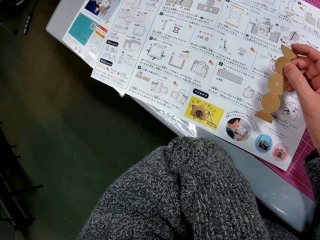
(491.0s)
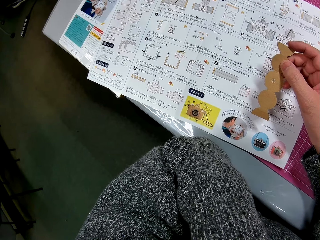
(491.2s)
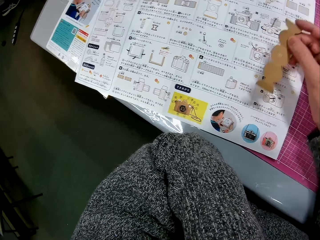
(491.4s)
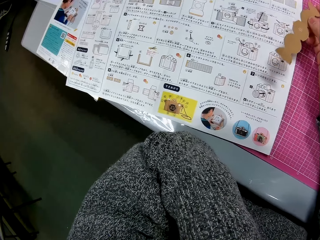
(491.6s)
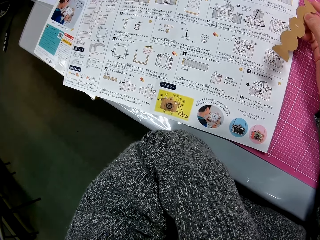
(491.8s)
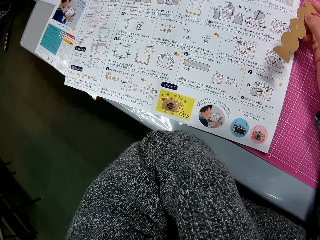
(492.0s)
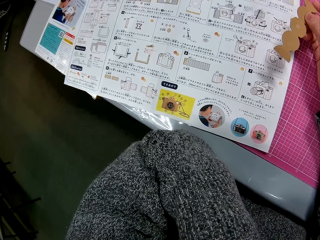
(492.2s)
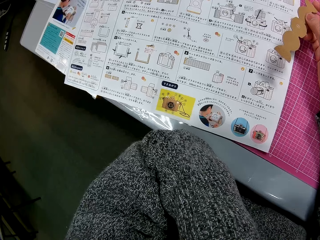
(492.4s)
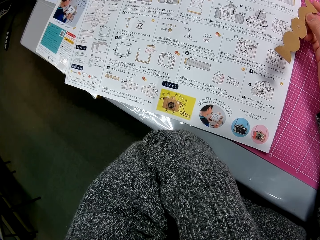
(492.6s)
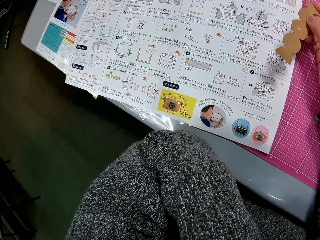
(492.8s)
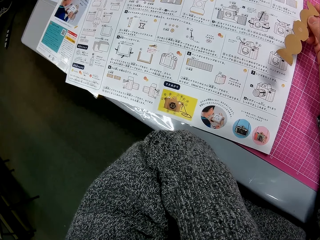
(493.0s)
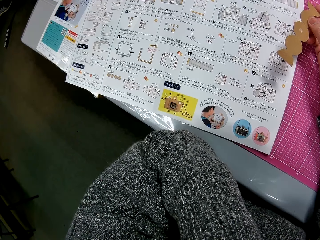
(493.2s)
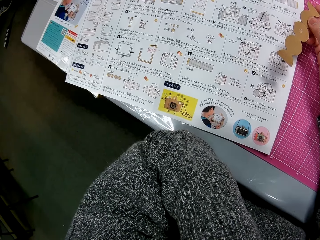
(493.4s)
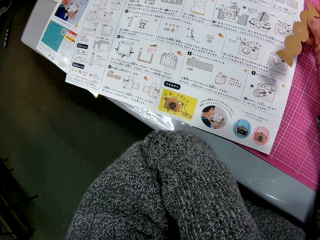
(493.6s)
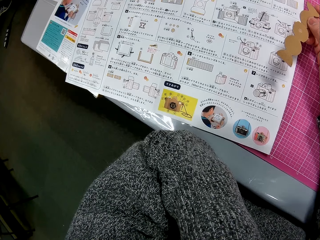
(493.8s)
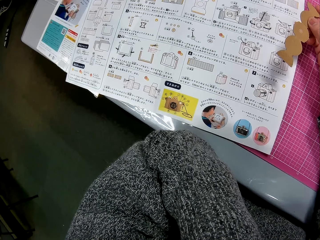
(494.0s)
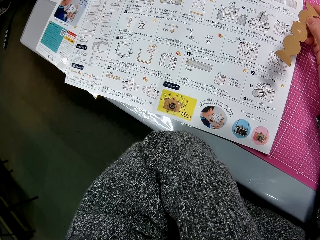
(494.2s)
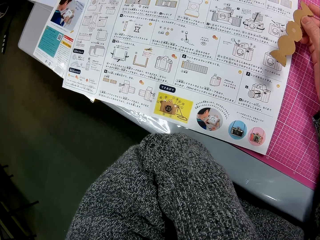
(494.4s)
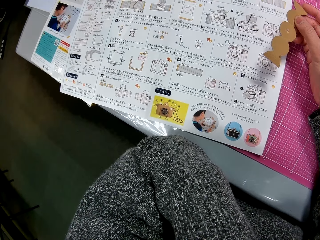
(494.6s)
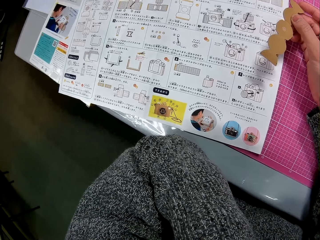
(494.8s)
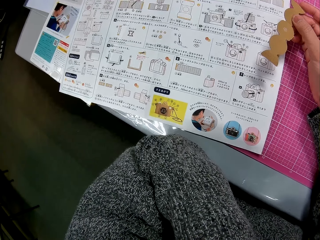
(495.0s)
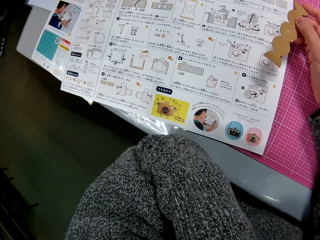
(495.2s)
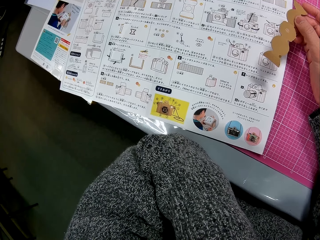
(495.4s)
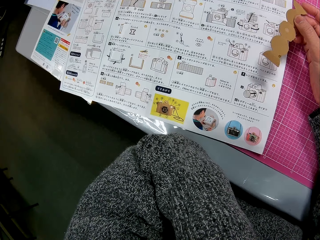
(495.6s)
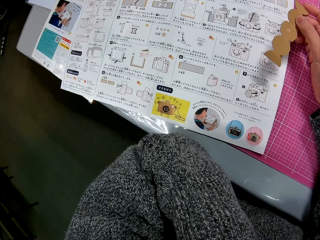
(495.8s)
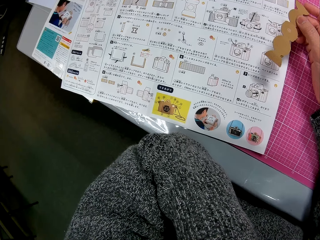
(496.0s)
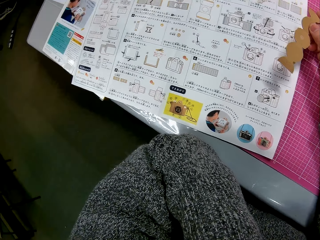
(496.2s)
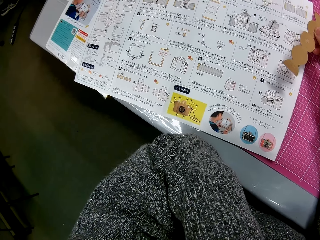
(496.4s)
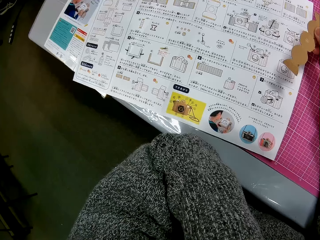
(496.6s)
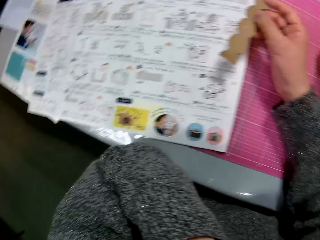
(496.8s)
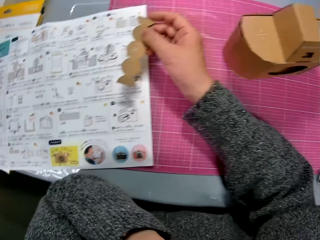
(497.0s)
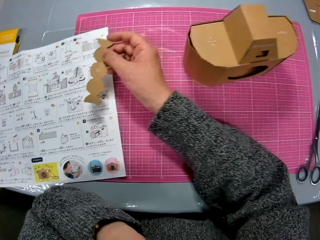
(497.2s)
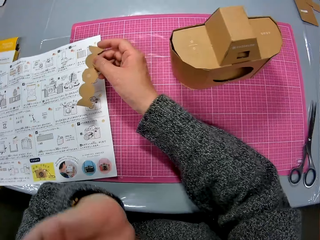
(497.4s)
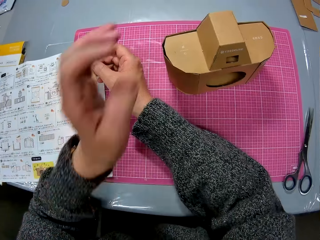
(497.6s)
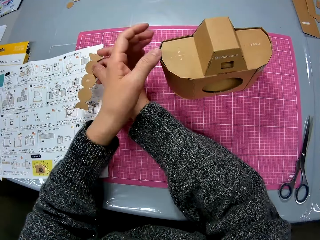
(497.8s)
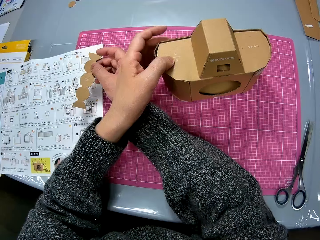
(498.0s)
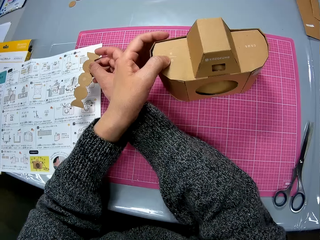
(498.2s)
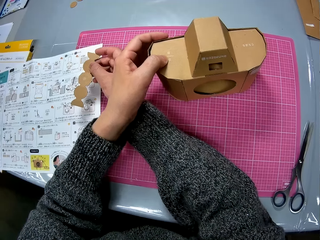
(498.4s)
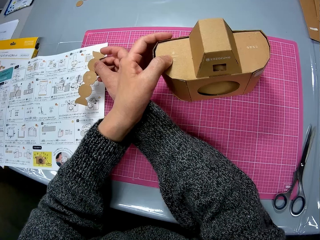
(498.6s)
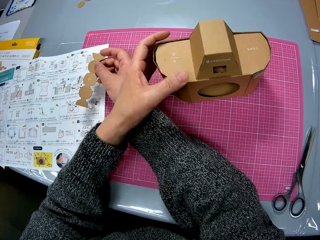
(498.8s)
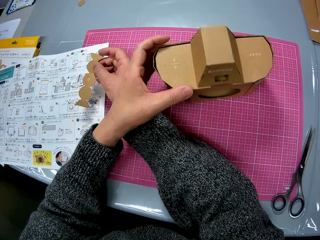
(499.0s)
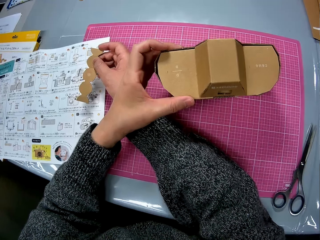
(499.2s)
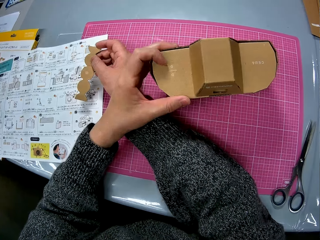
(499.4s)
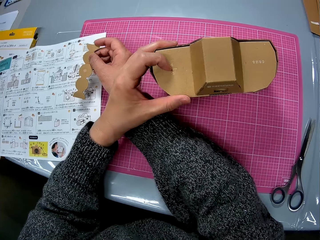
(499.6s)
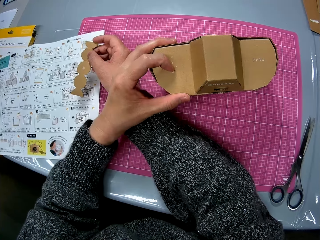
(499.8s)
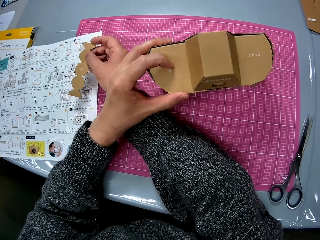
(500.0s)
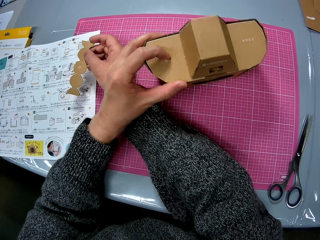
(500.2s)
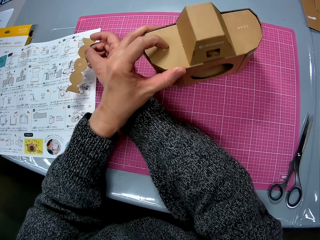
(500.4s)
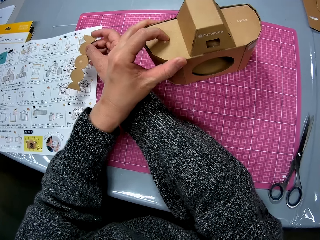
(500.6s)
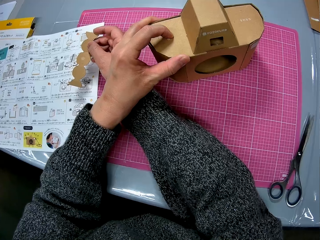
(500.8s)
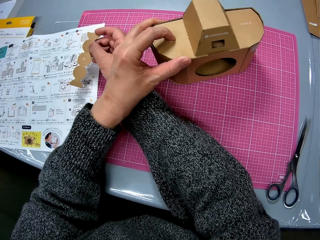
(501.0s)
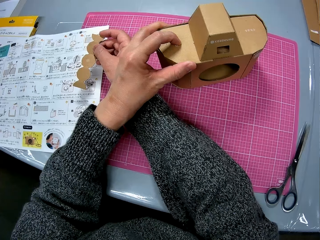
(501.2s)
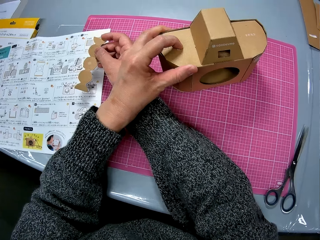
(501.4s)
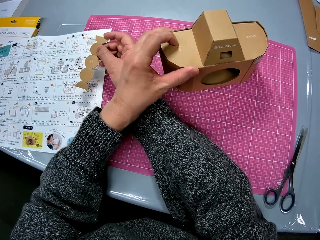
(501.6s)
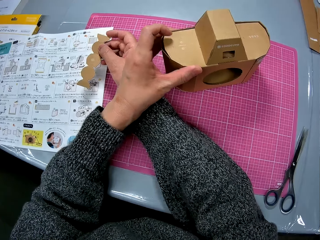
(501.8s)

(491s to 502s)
The camera wearer holds the cardboard camera model. They look at the box.

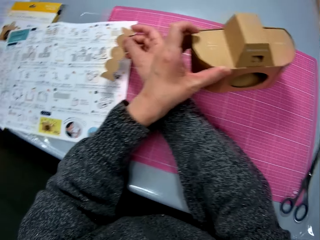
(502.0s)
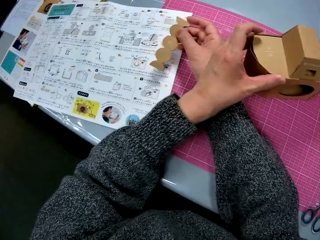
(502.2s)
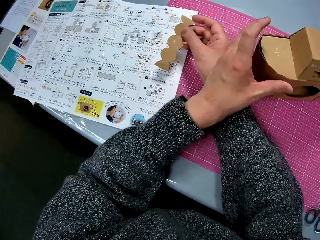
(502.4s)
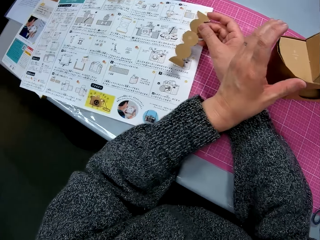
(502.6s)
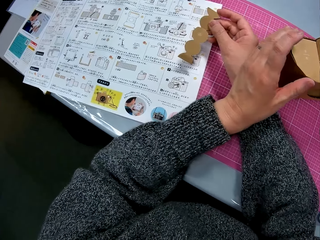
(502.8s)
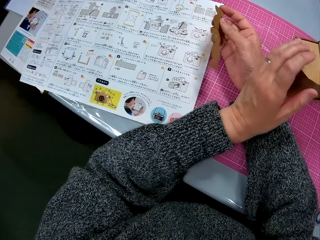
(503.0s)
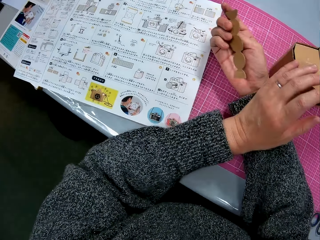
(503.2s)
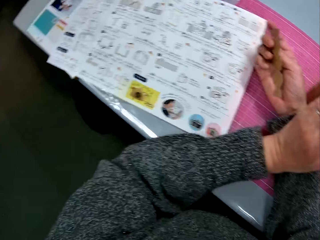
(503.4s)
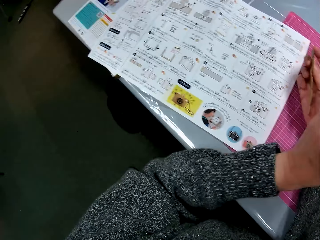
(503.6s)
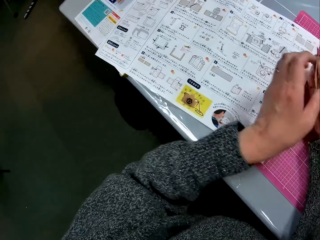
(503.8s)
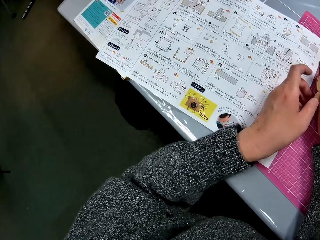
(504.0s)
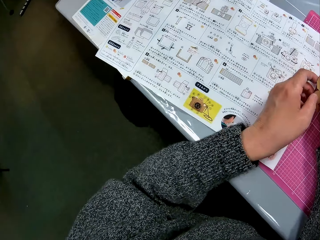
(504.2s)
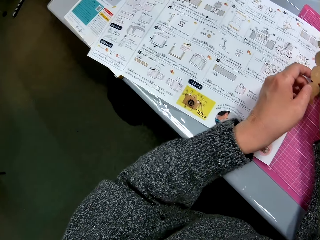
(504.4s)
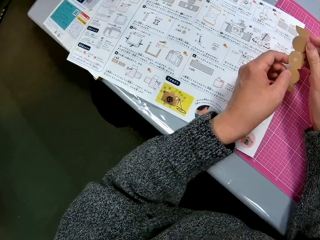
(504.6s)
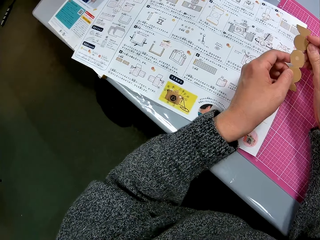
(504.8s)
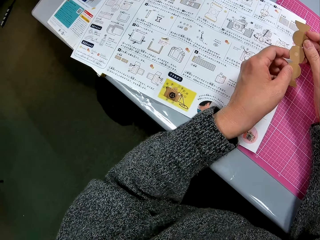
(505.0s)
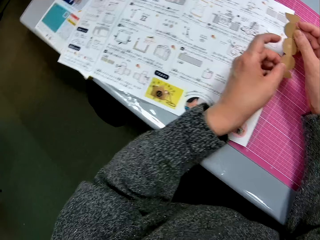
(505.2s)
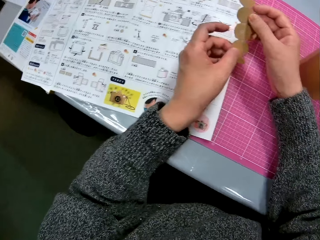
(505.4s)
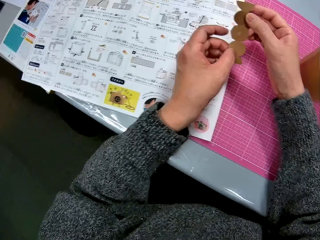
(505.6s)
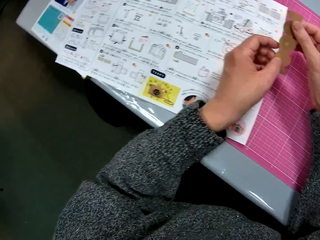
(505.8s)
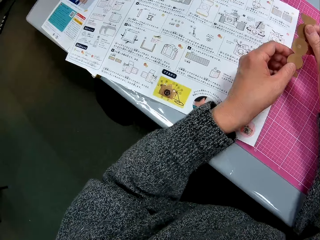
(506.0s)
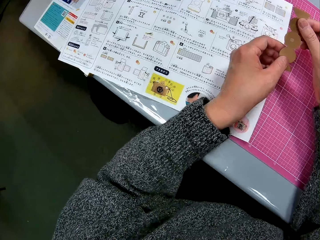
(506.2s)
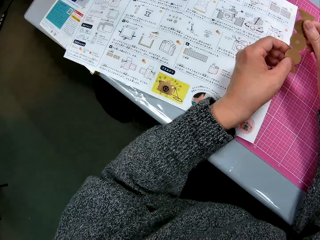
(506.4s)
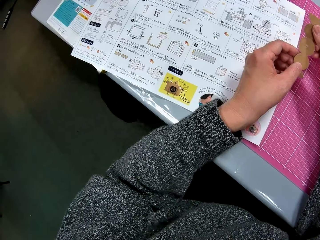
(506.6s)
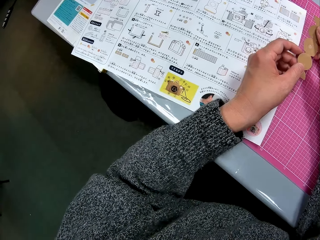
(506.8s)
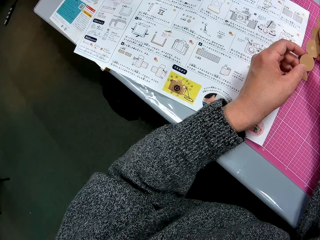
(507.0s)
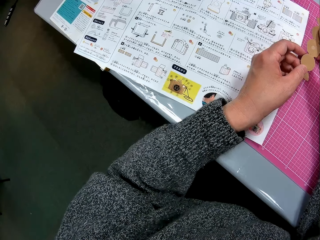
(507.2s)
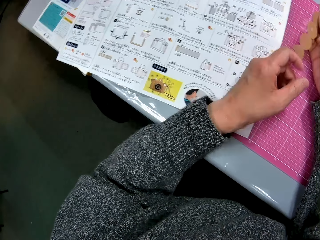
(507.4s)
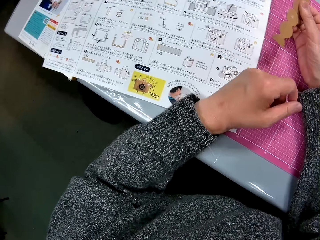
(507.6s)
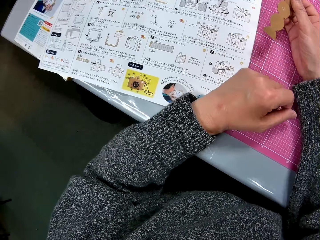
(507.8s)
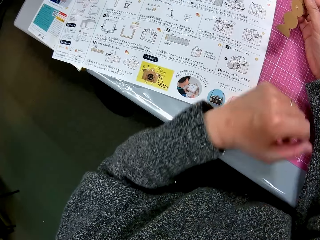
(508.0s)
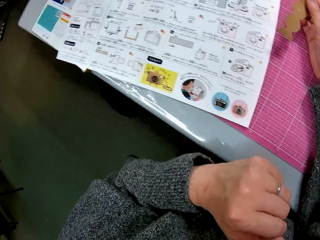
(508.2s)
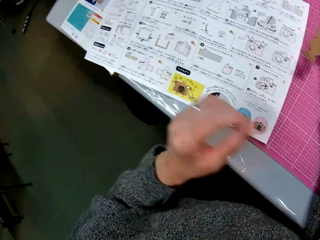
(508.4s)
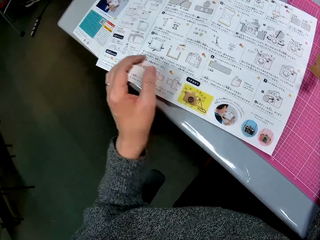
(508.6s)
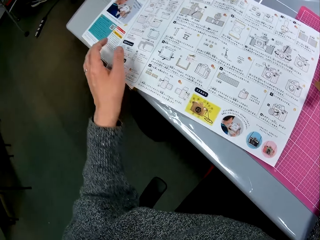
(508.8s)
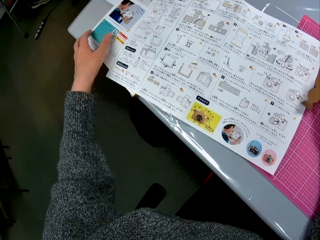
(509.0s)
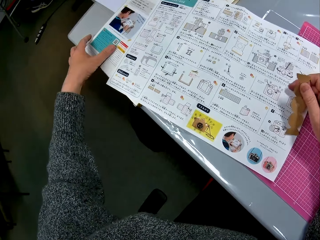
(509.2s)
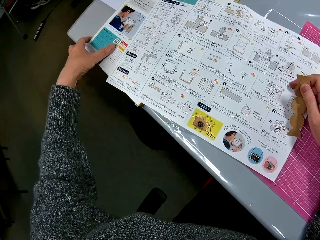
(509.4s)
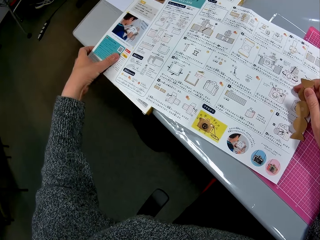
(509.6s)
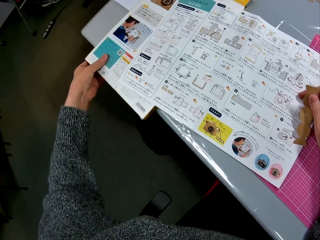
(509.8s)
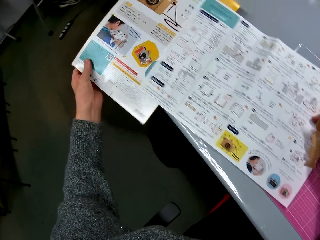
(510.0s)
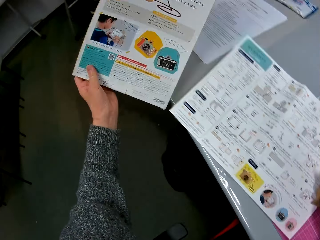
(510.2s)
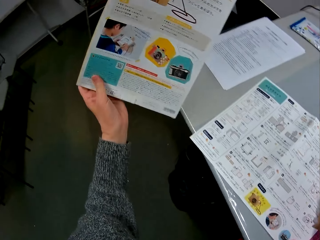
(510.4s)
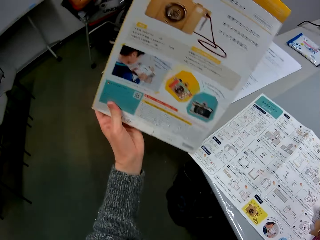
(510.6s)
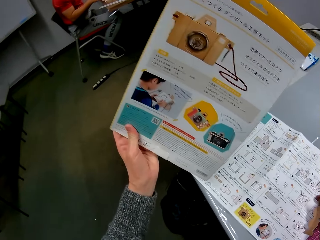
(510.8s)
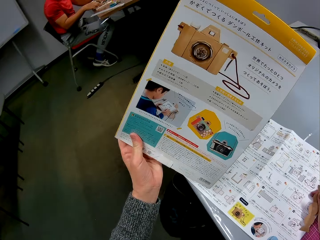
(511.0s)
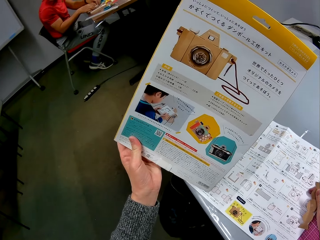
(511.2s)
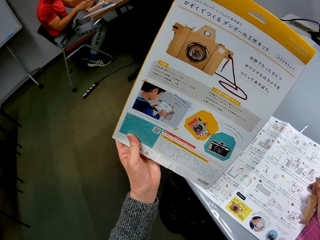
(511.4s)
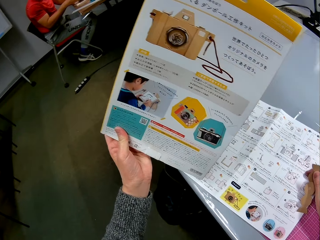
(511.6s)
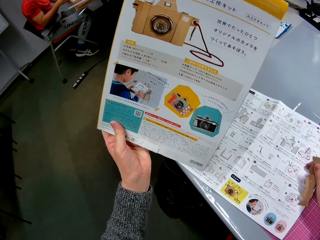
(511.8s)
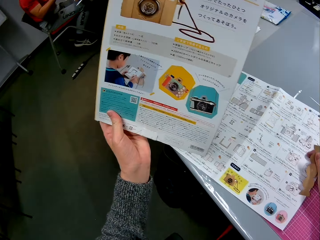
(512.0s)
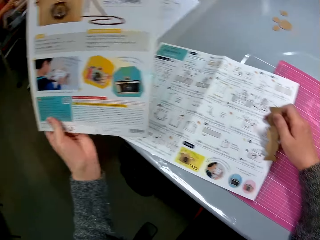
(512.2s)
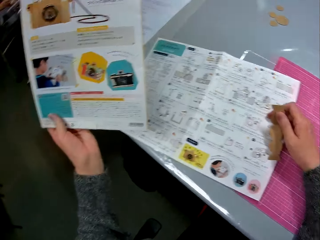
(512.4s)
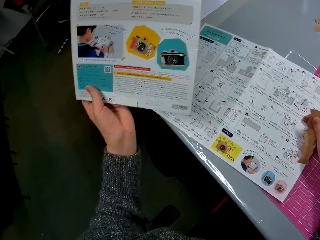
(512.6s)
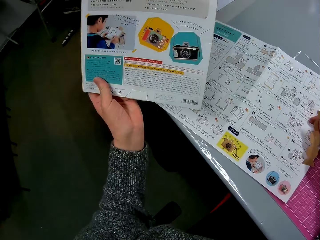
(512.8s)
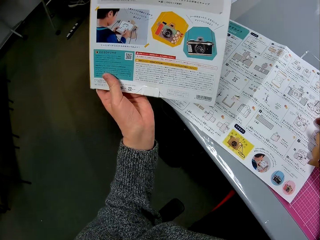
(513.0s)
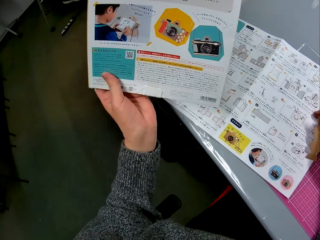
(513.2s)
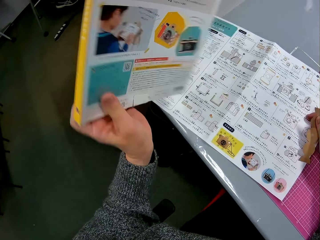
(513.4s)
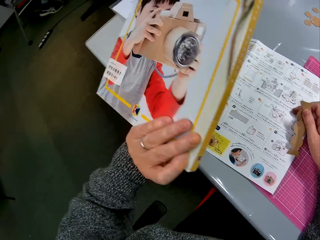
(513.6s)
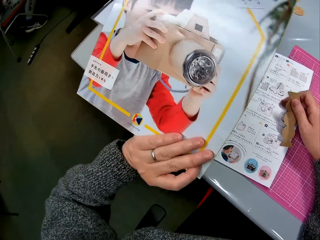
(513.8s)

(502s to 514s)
The camera wearer looks at the piece of paper and the sketch paper. He places his left hand on the piece of cardboard in his right hand. He places his left hand on the instruction manual. He picks up another instruction manual or book from the table with his left hand. He looks at the book. He turns over the instruction manual.
